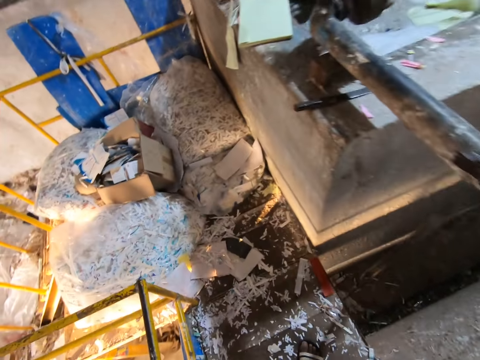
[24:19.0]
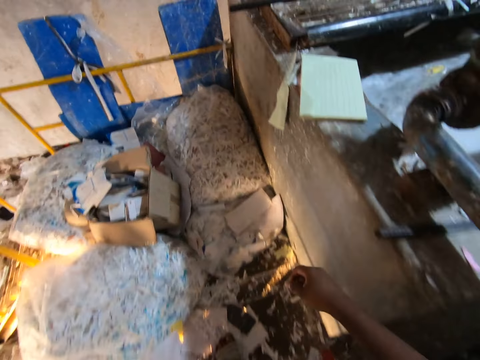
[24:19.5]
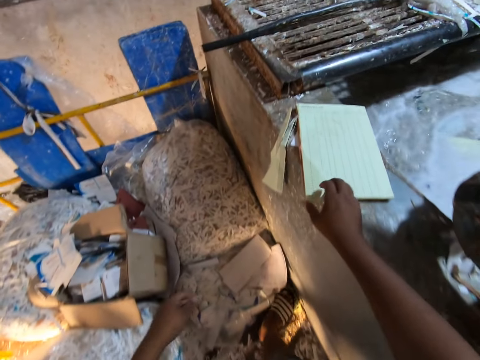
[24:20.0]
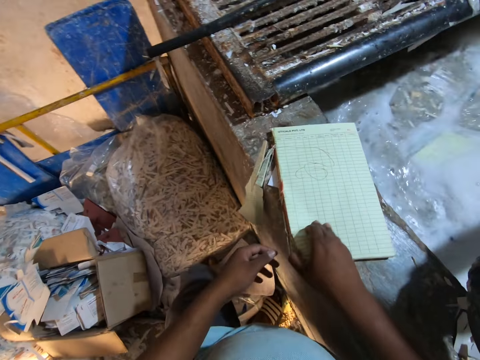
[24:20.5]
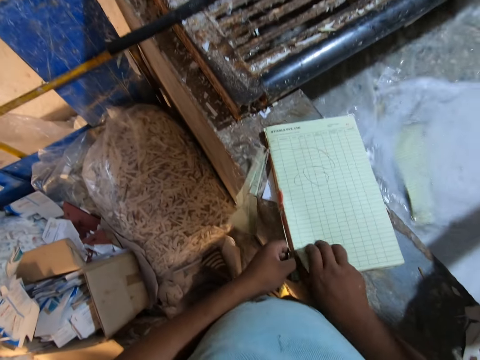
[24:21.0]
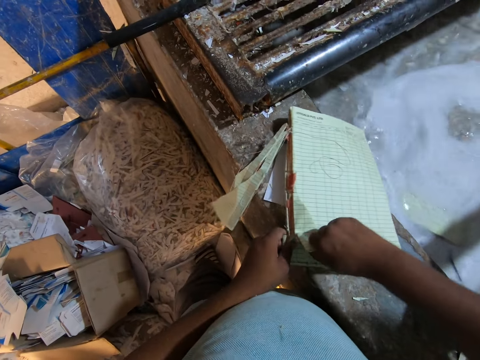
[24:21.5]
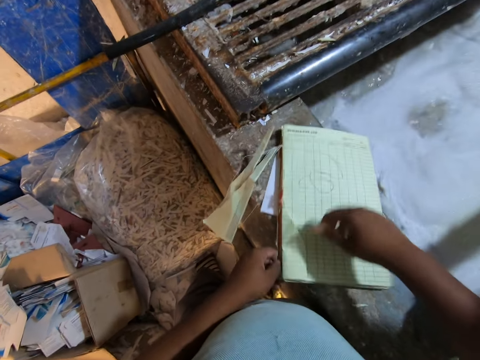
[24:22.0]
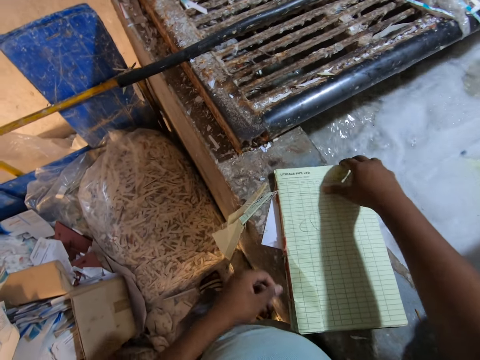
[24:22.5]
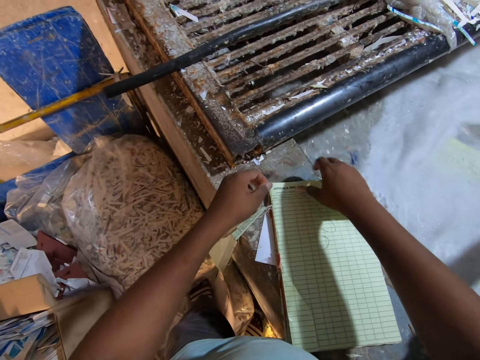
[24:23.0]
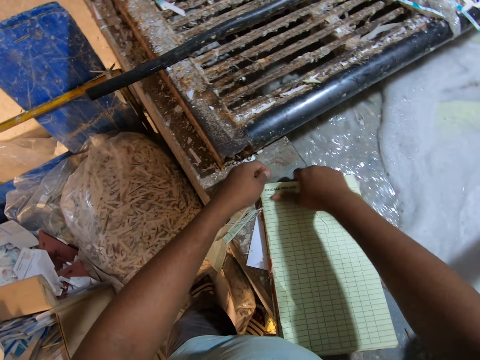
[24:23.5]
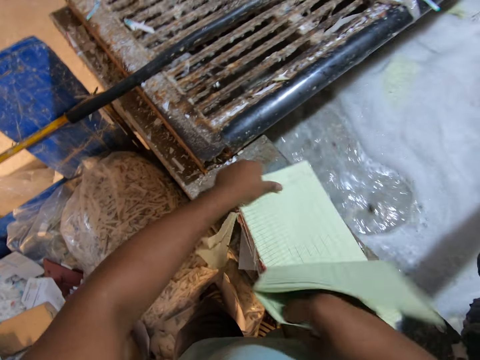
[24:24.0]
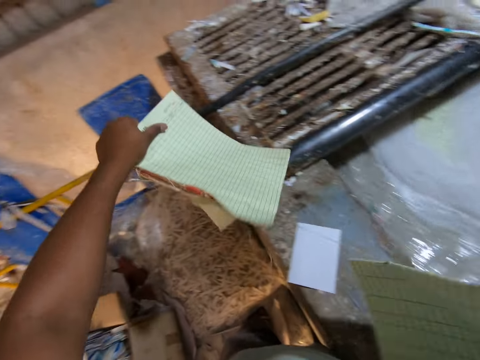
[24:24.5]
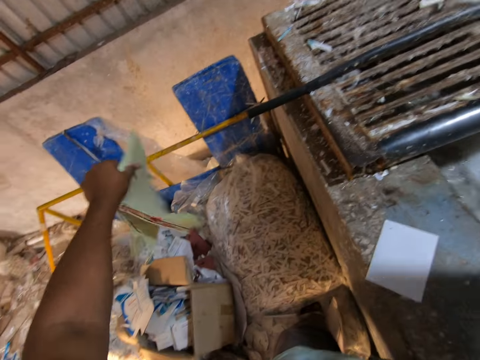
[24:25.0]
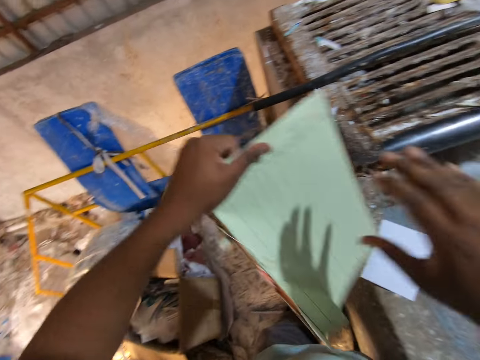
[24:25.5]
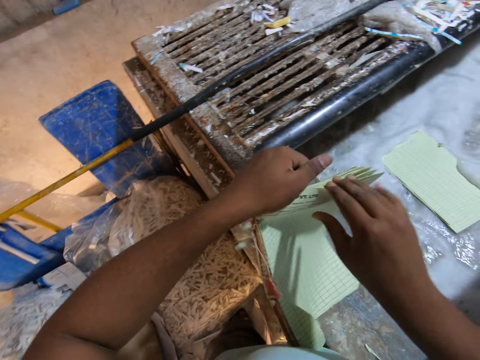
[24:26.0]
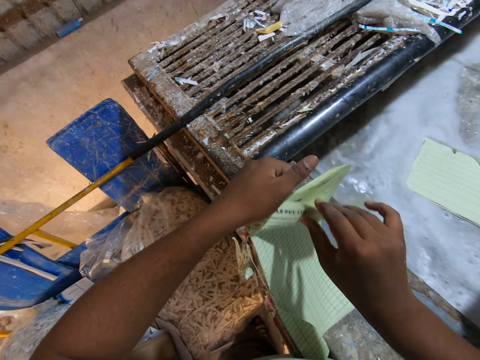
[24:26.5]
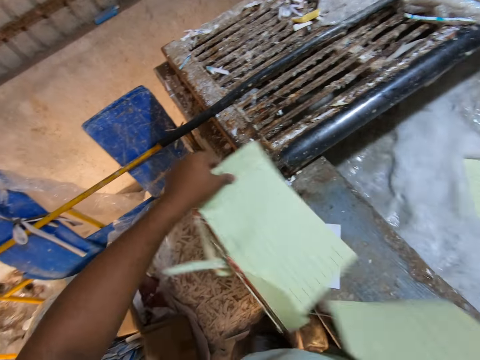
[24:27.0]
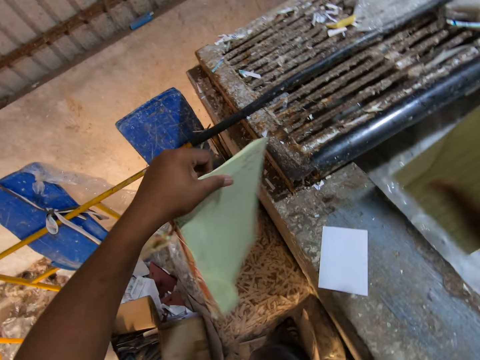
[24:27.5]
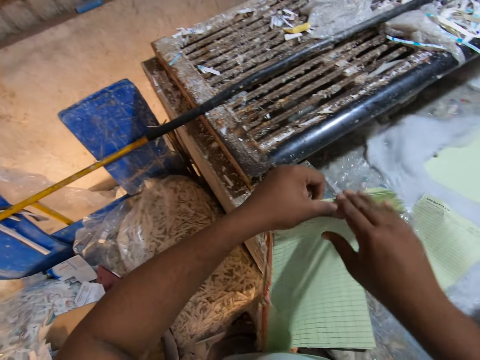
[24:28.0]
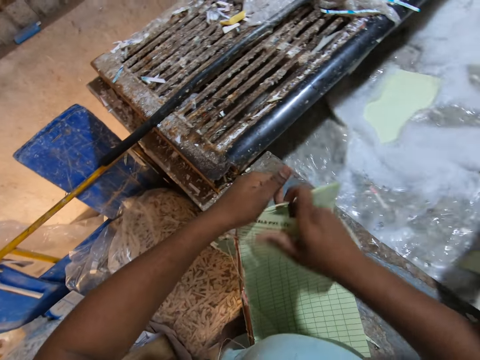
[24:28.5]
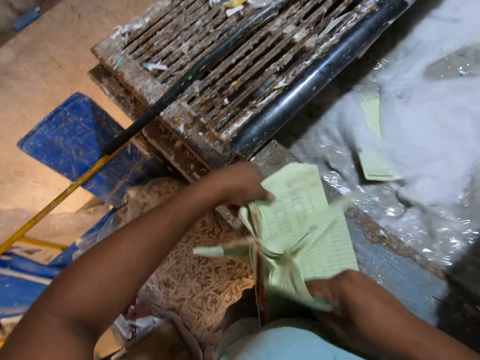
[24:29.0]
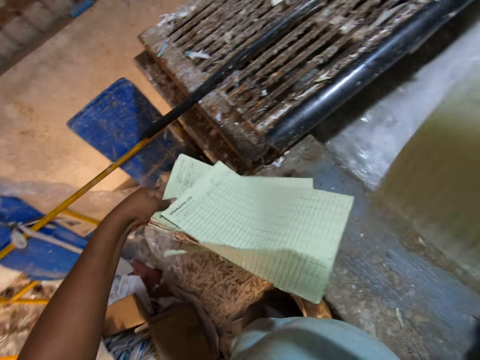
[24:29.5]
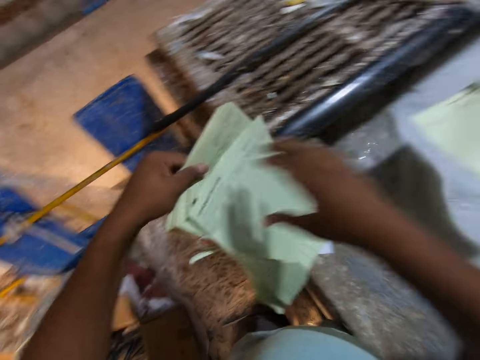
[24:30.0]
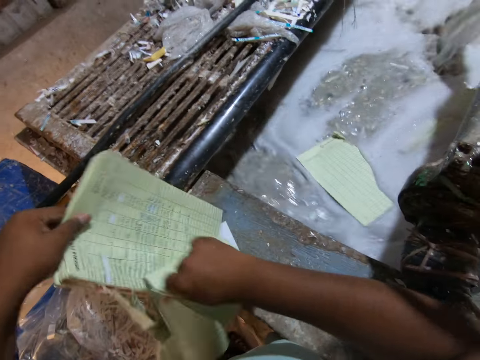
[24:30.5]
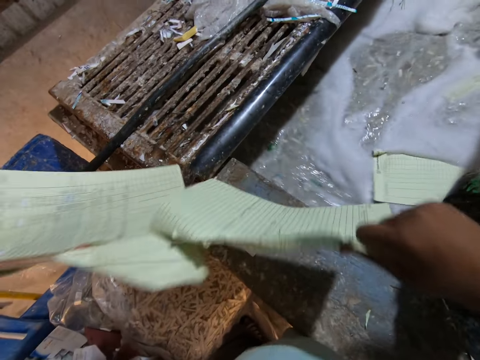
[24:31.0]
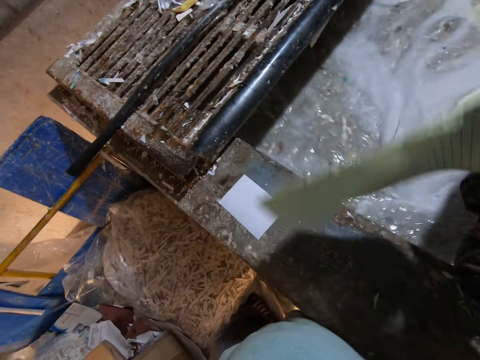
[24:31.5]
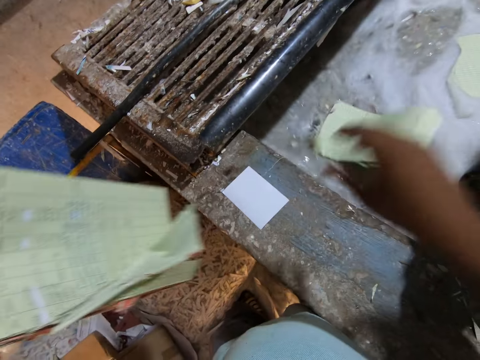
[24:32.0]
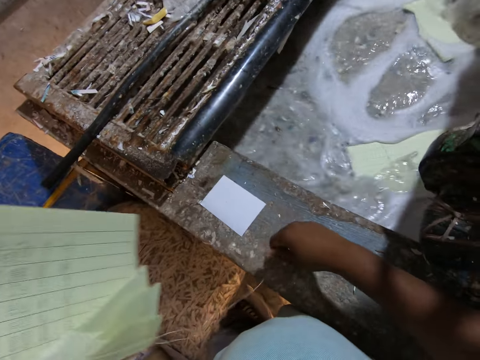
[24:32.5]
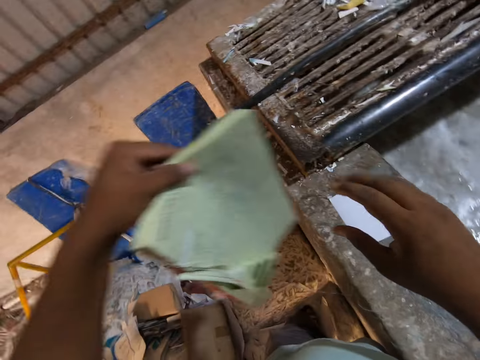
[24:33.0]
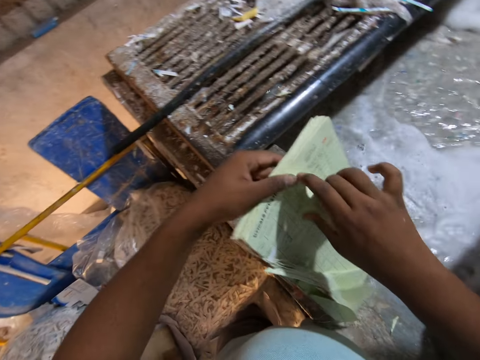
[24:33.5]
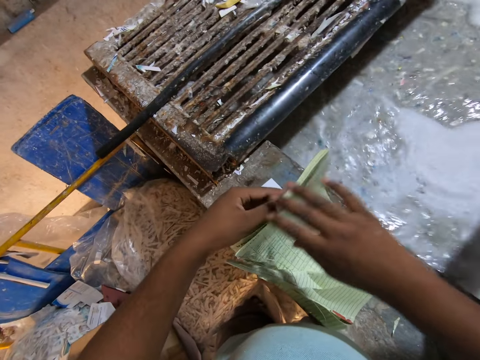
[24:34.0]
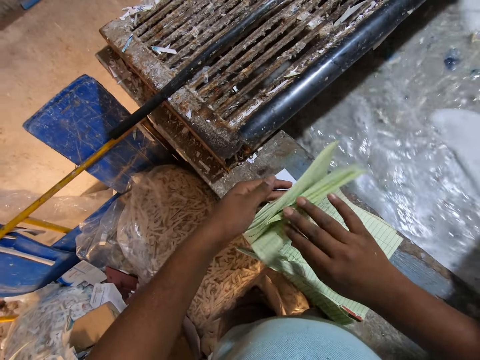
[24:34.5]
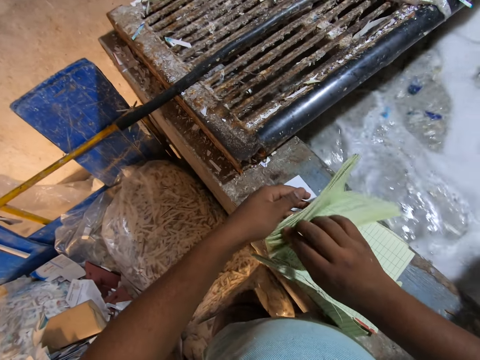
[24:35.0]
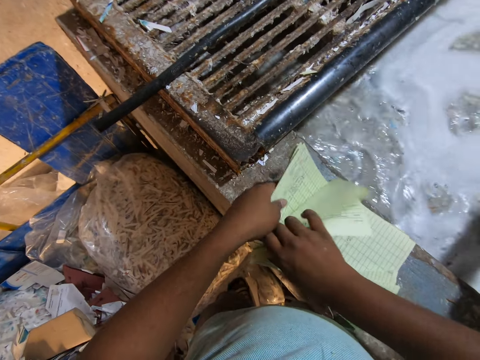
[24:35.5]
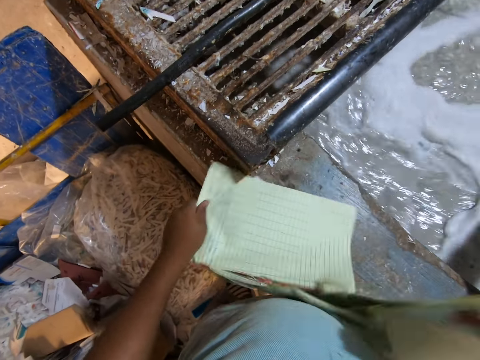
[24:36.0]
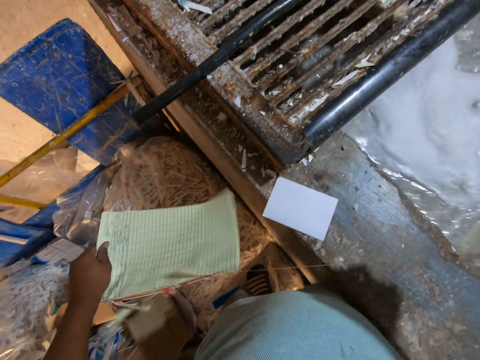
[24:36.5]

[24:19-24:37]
The camera wearer looks around. He holds the book on the concrete block with his right hand. He holds the book on the concrete block with his left hand. He pulls the book on the concrete block with his right hand. He holds the book on the concrete block with his right hand. He tears the book on the concrete block with his right hand. He holds the book on the concrete block with his left hand. He looks around. He tears the book in his left hand with his right hand. He drops the book in his right hand into the mixture in the concrete block. He tears the book in his left hand with his right hand. He throws the pages in the water. He tears the book in his left hand with his right hand. He drops the book in his right hand into the mixture in the concrete block. He picks up a rope from the book with his right hand. He touches the thread. He places the book in his left hand on the concrete block and holds the book with his right hand. He tears the book in his left hand with his right hand.

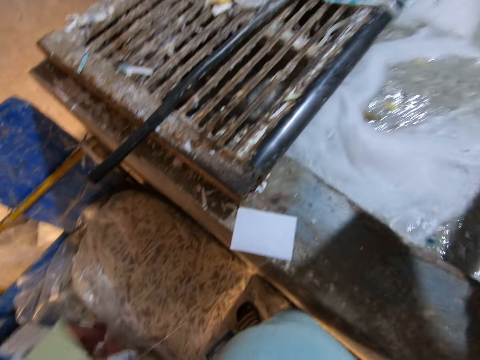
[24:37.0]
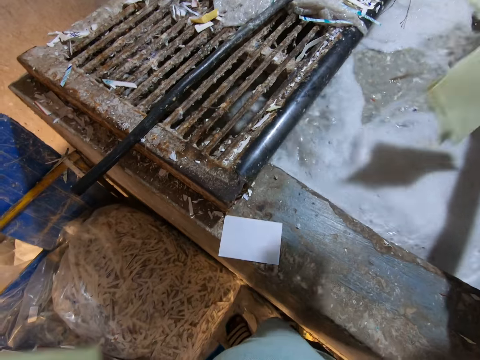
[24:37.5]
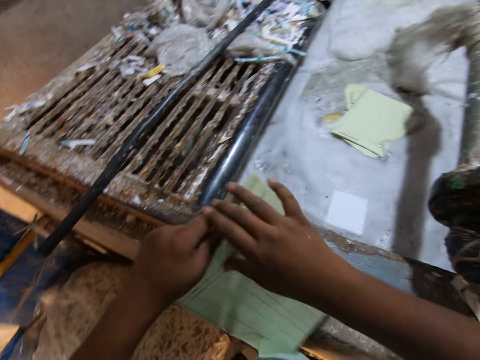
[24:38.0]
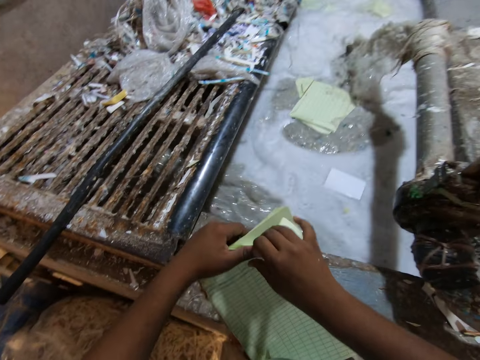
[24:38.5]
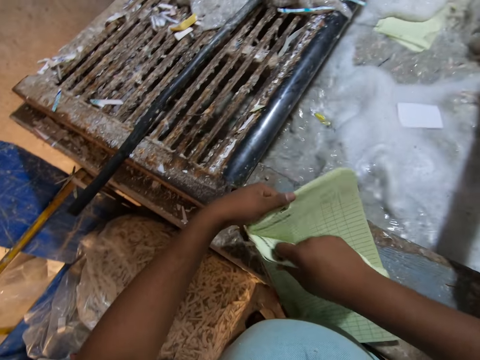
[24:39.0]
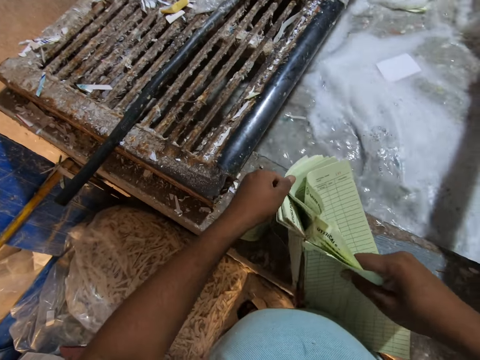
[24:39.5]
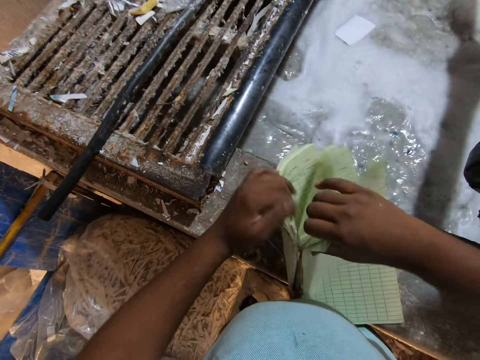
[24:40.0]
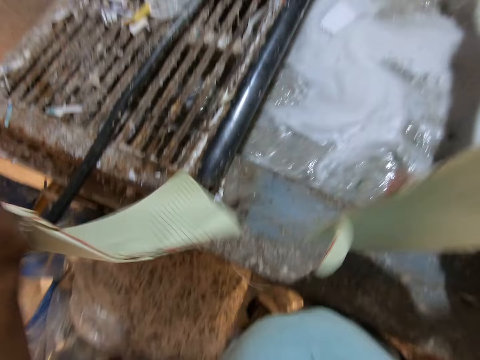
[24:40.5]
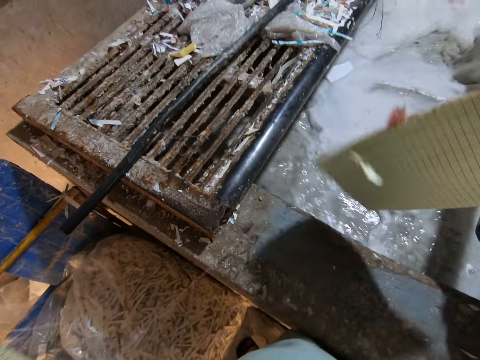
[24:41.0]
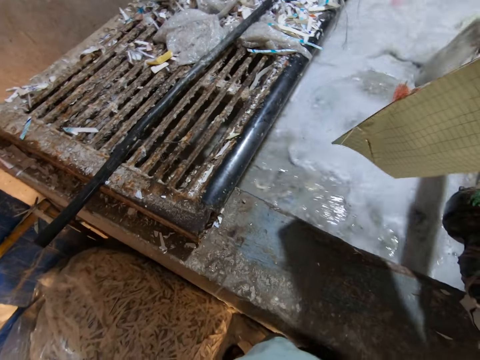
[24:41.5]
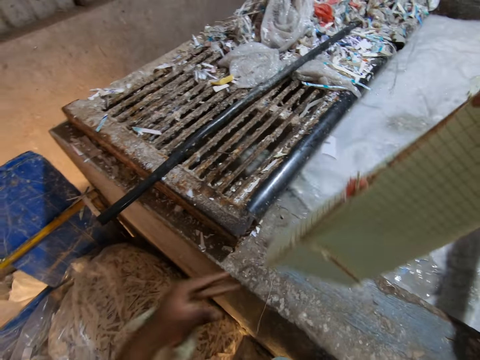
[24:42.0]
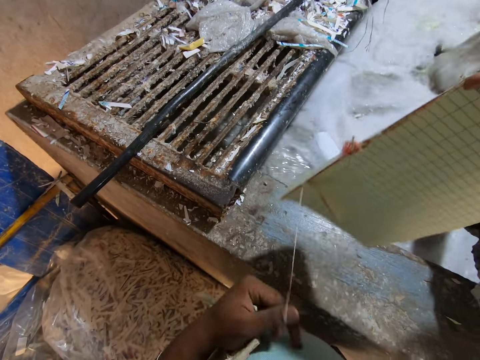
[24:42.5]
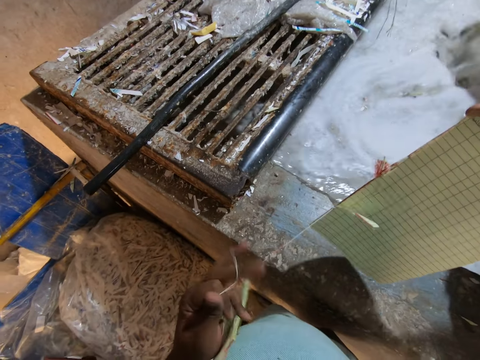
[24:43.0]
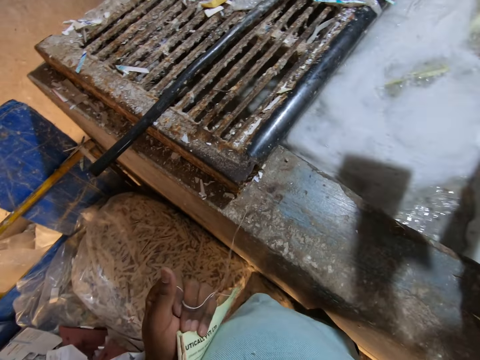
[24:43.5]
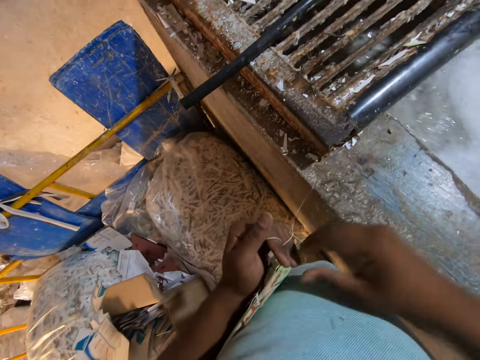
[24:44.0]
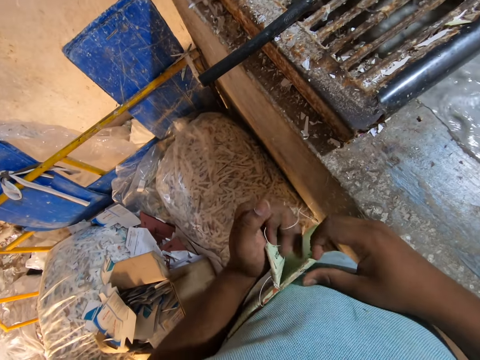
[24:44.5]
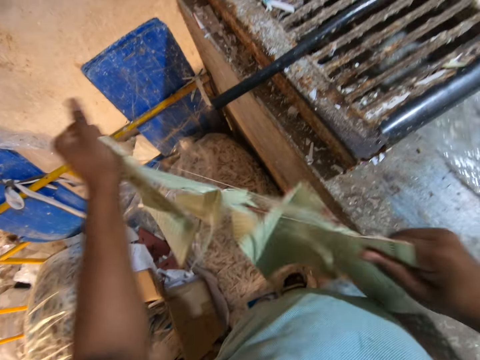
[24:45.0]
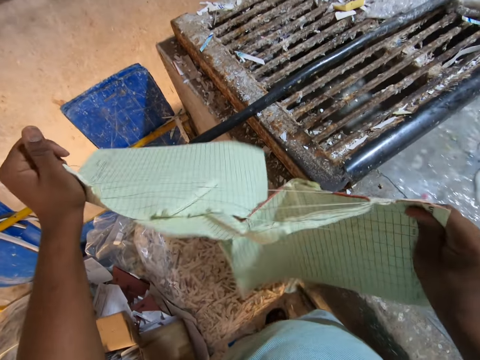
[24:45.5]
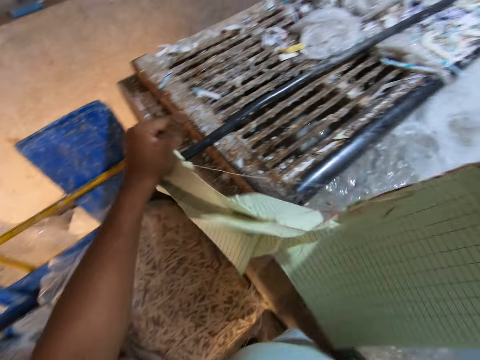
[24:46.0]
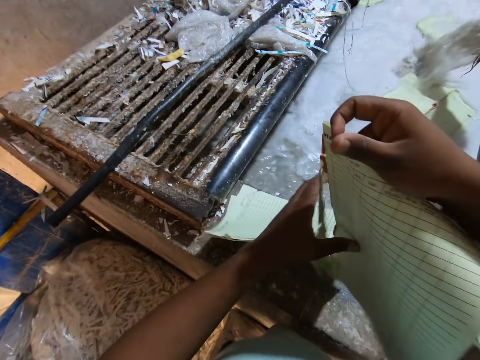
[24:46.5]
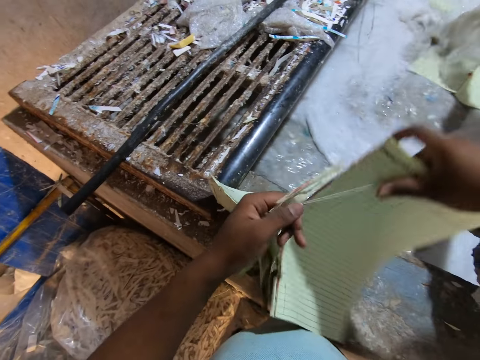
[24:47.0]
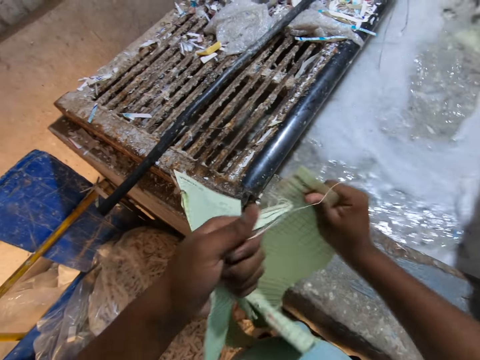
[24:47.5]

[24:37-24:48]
The camera wearer drops the book in his right hand into the mixture in the concrete block. He places the book in his left hand on the concrete block. He tears the book in his left hand with his right hand. He pulls a rope from the book with his left hand. He throws the pages in the water. He tears the book in his left hand with both hands. He pulls the rope from the book with his left hand.
